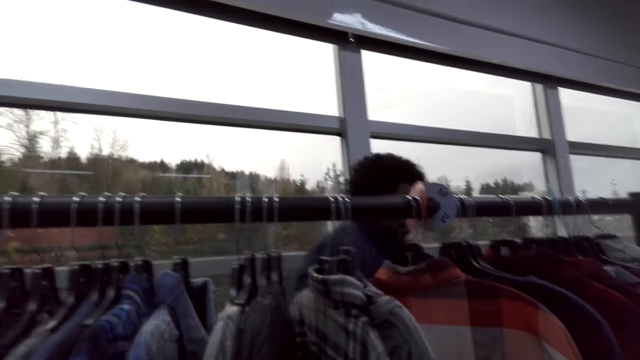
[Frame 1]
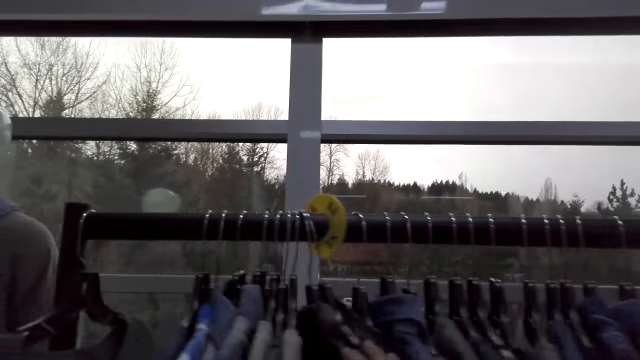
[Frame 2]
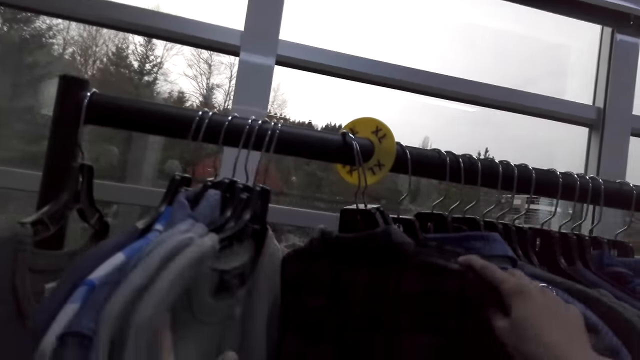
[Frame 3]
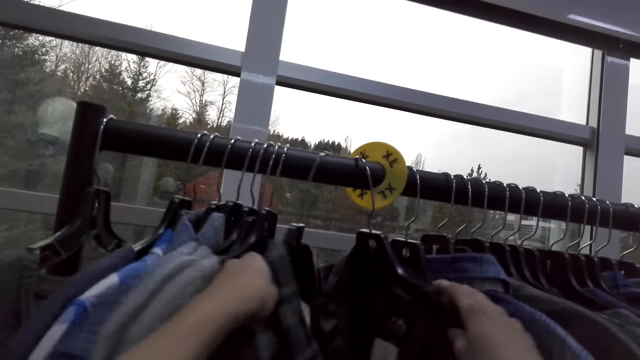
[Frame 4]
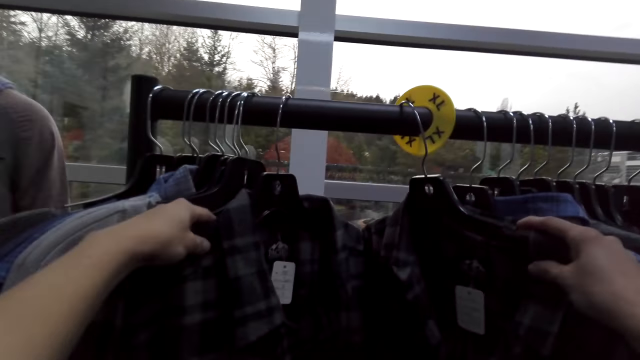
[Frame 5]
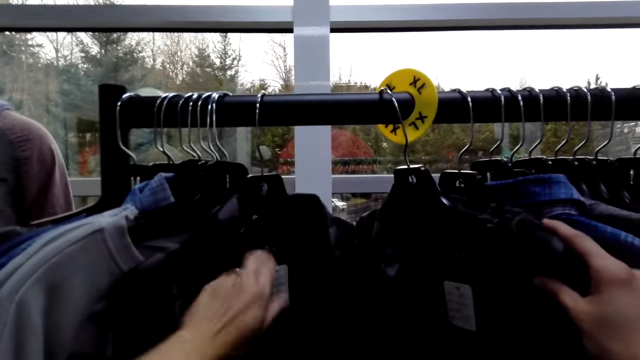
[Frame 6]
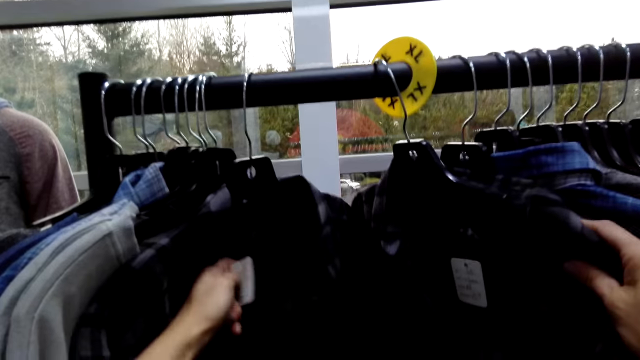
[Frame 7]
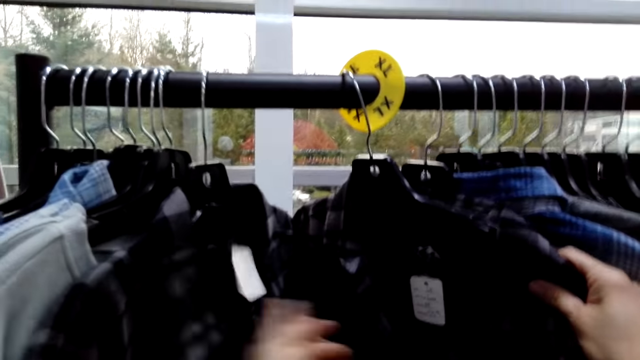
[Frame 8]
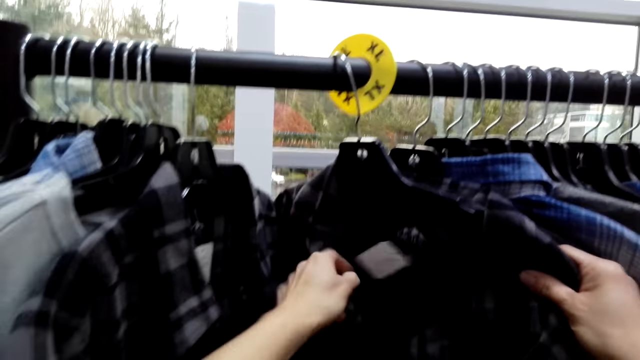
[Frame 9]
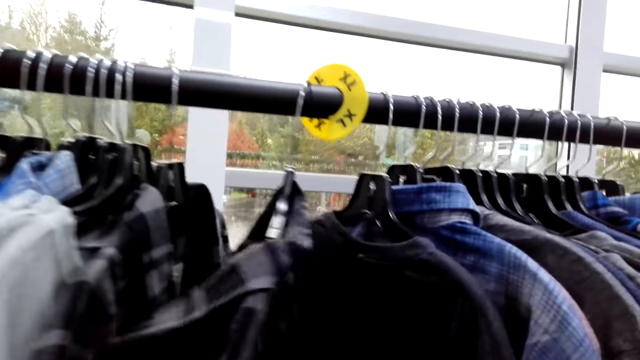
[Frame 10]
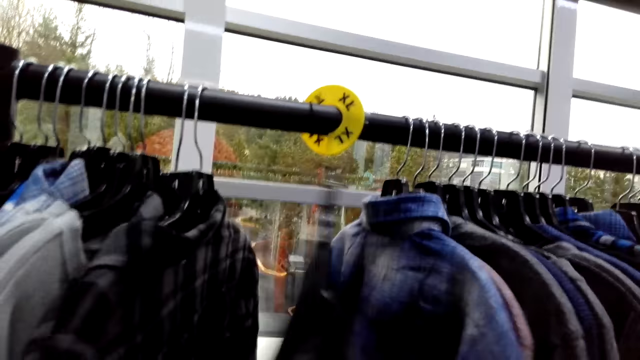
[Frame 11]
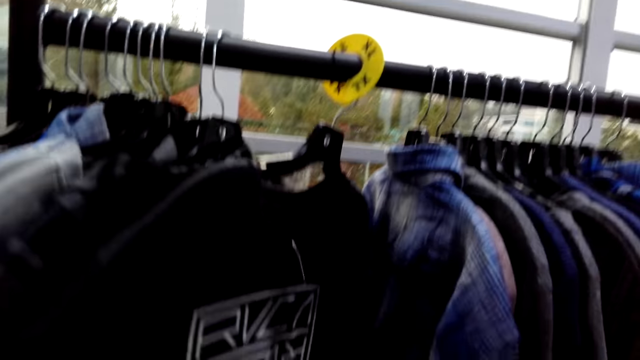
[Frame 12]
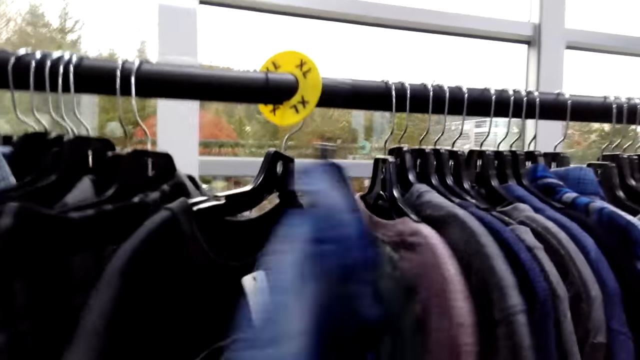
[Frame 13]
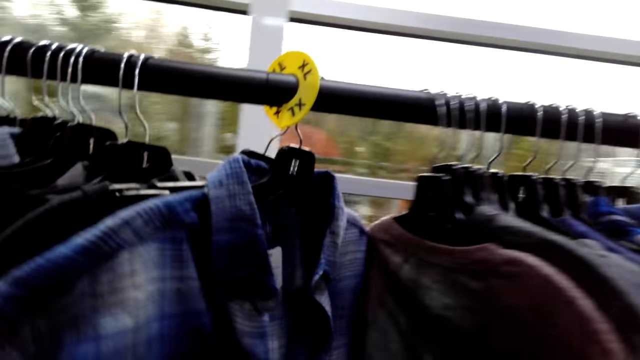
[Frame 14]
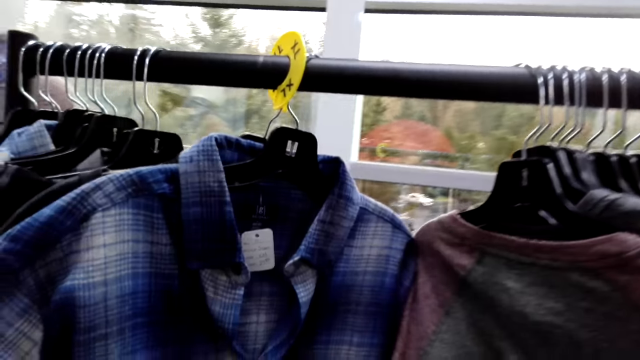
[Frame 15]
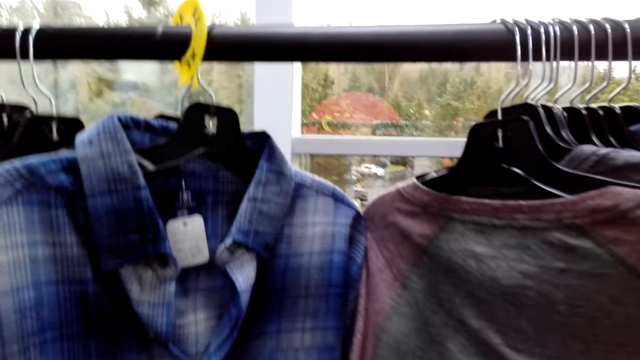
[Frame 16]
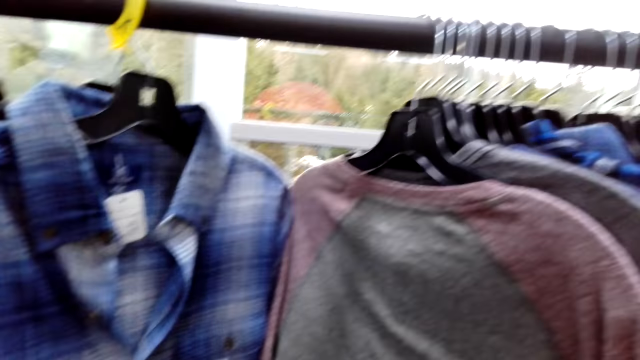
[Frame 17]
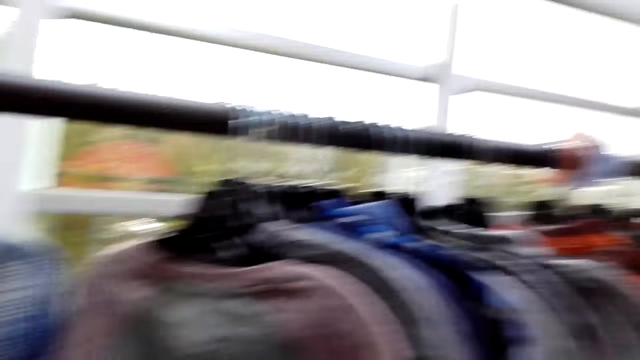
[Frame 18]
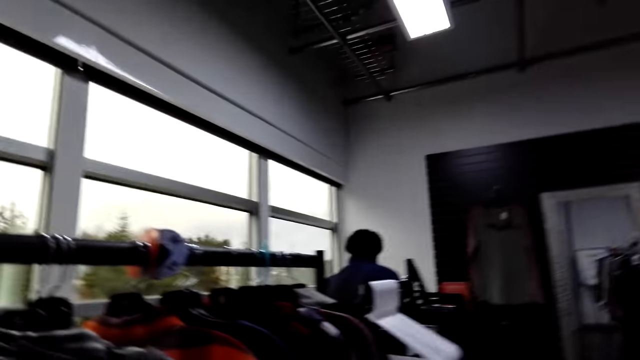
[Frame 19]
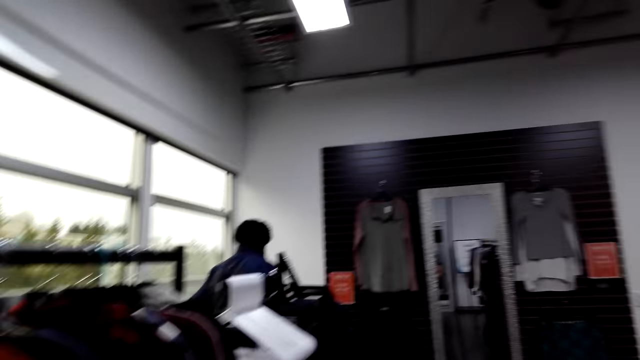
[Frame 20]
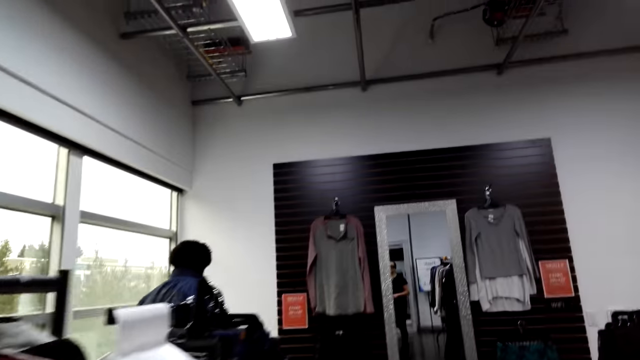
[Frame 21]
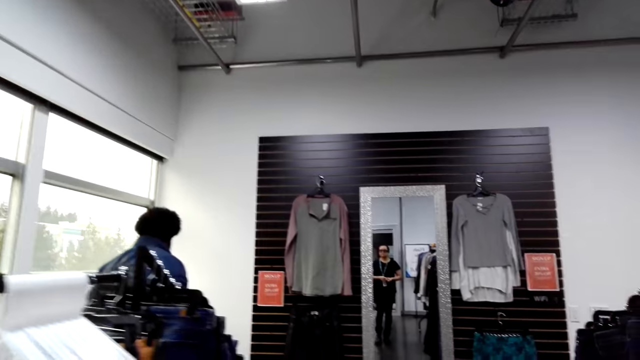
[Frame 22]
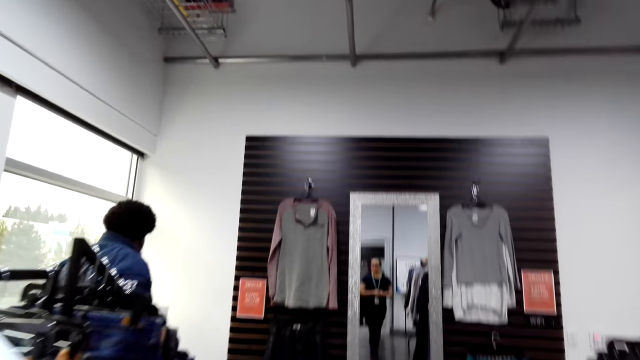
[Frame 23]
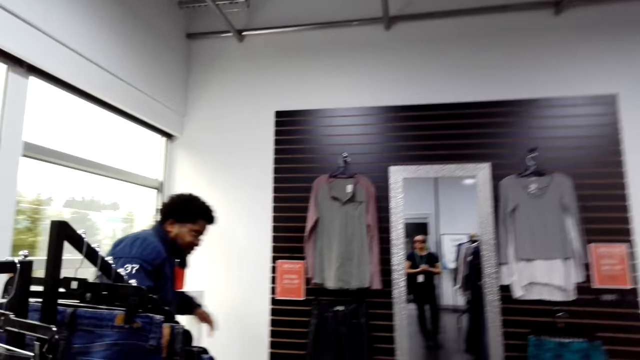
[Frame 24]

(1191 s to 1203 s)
A person converses with another person. The other person selects the shirts on the cloth rack. The camera wearer speaks. They move clothing items. The other person touches the logo on the shirt. The camera wearer touches a tag. They touch the tag again and move through clothing. The other person selects the shirts on the cloth rack. The camera wearer looks right and walks forward. The first person makes a step.

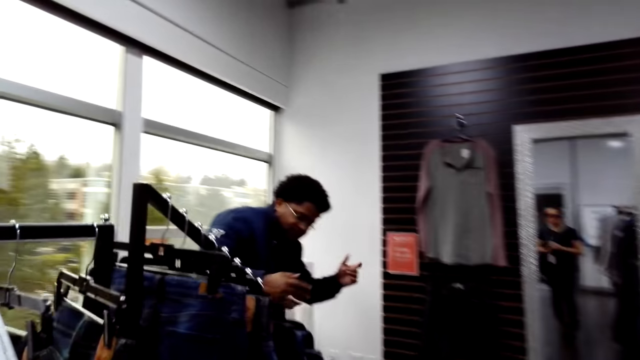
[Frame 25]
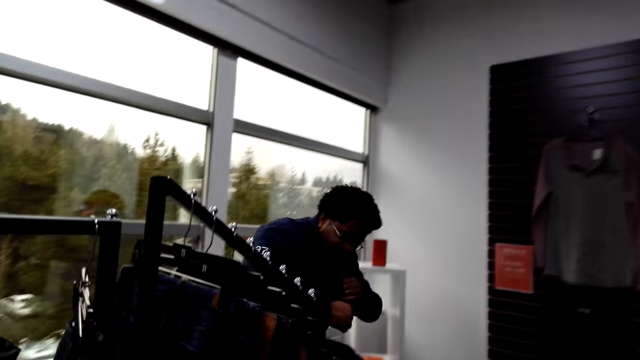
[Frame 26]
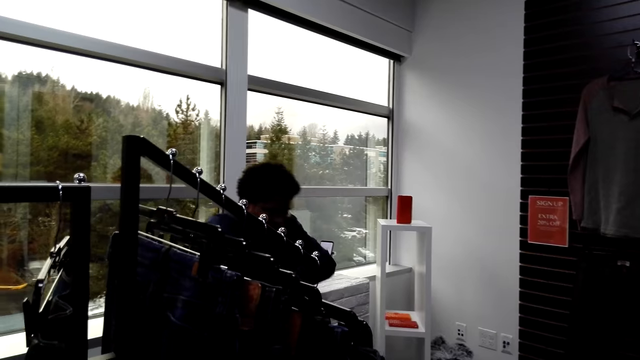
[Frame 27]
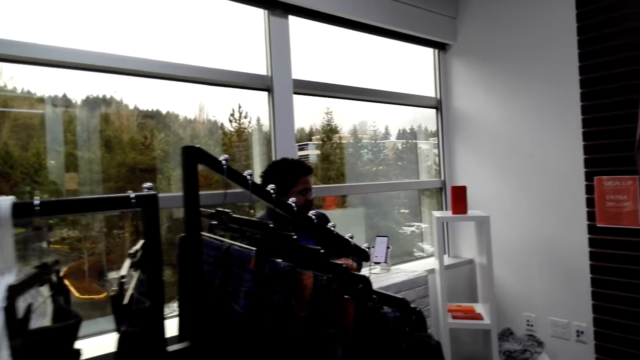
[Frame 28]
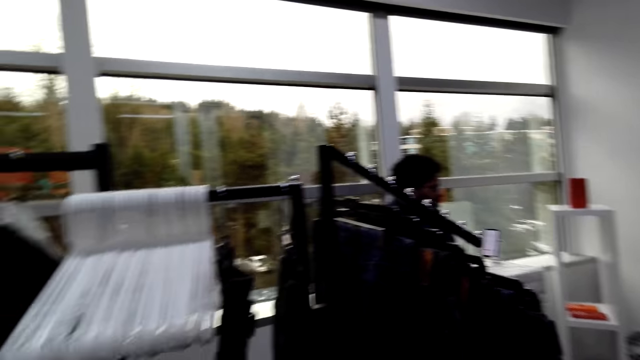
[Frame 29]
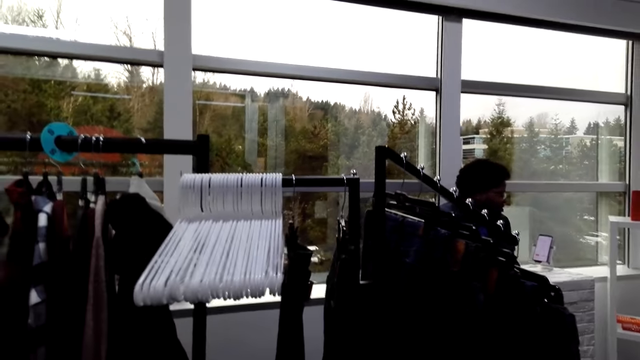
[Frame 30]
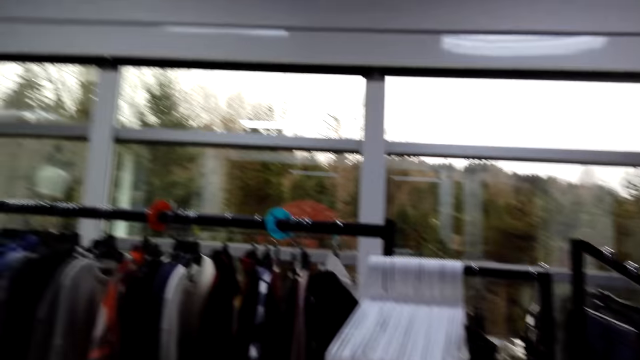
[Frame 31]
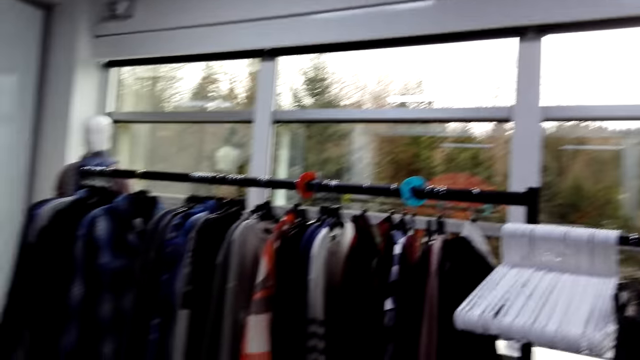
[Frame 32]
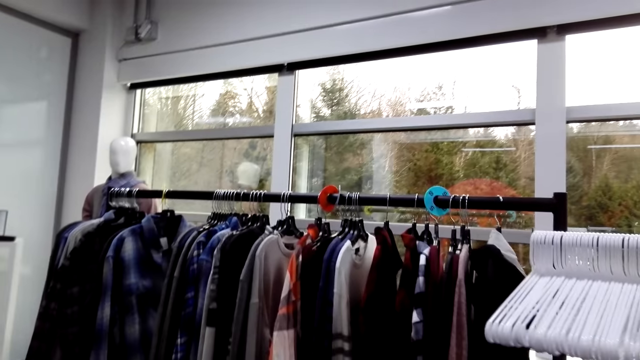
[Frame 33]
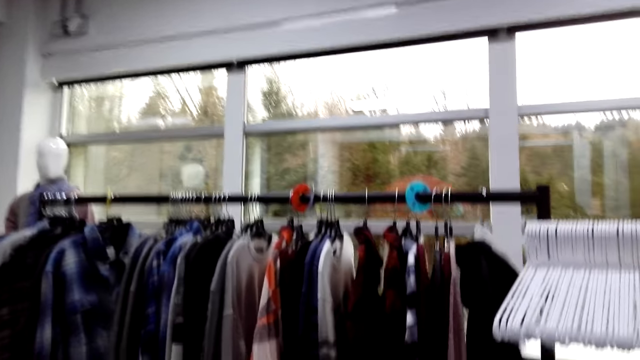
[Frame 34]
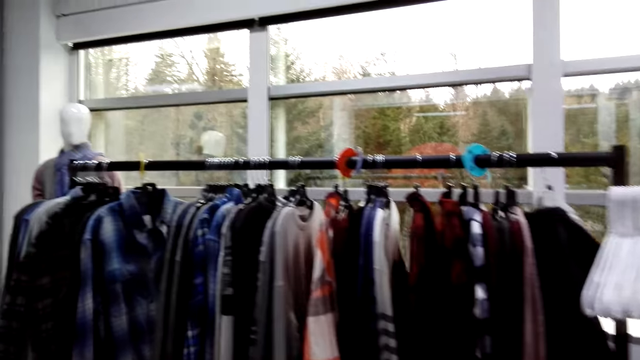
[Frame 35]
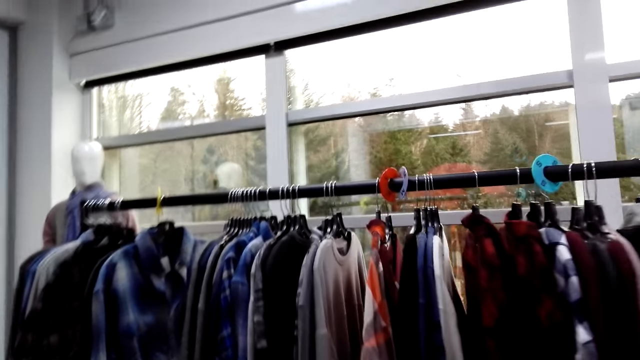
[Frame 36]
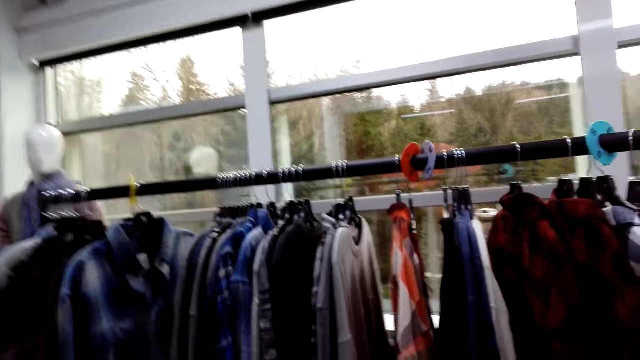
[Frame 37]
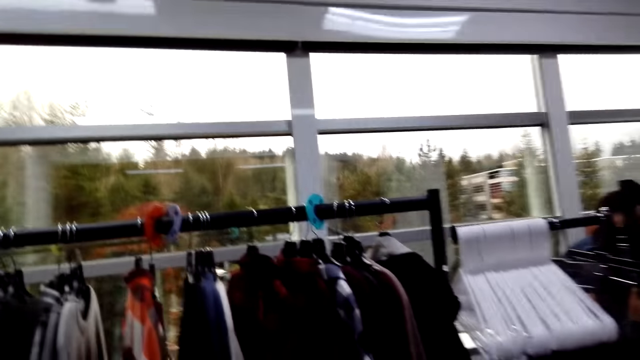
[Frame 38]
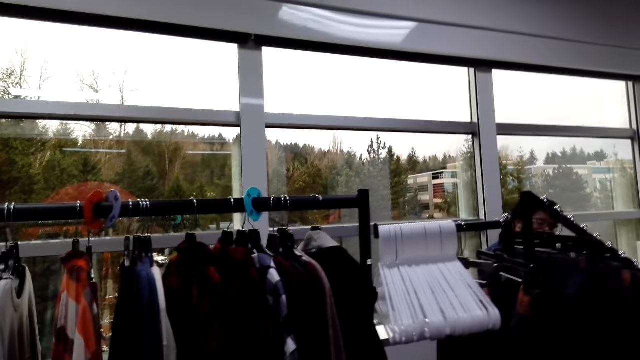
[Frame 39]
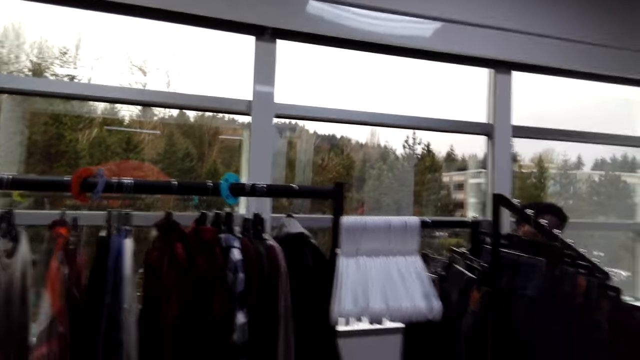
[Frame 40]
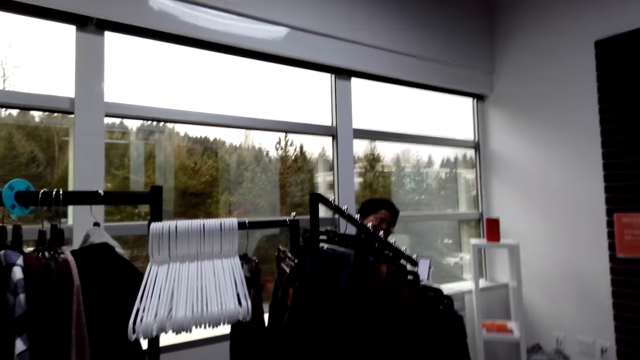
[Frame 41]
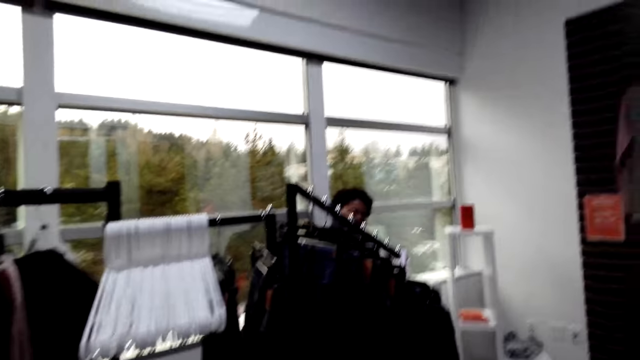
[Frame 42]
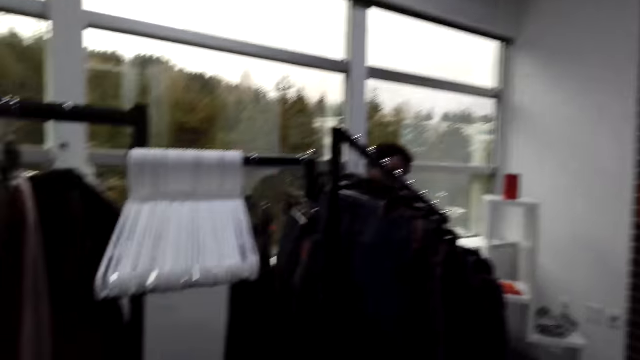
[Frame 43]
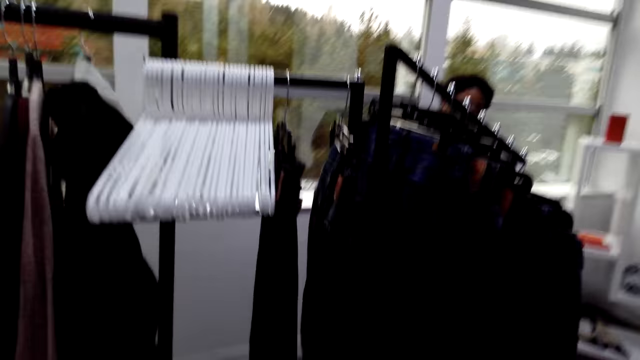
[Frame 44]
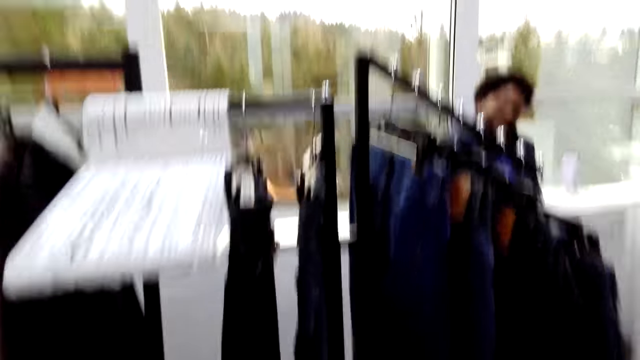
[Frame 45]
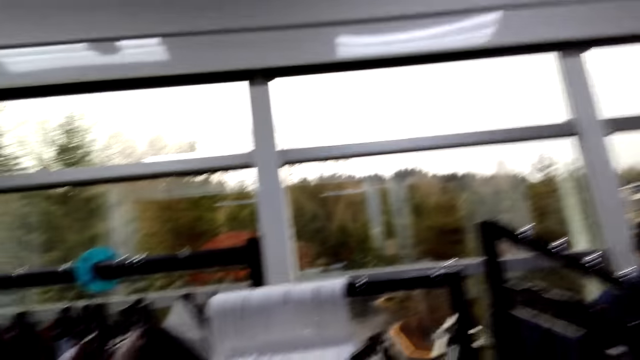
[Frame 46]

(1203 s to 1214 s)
A man sits down on the chair. The camera wearer moves back. A person moves around the shop. The camera wearer moves forward. They speak, move back, and walk forward.
